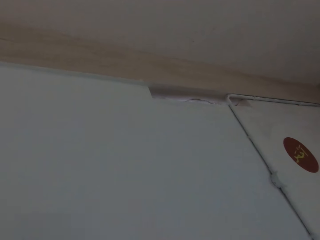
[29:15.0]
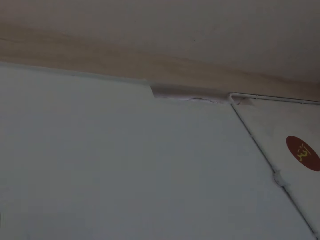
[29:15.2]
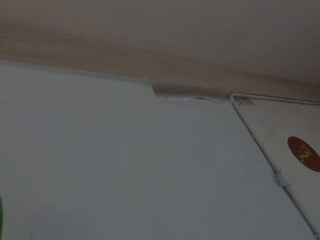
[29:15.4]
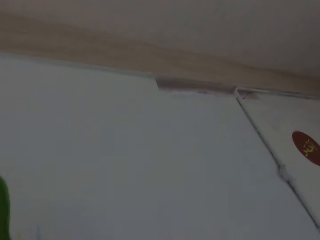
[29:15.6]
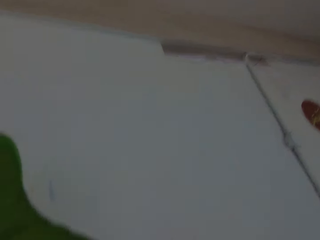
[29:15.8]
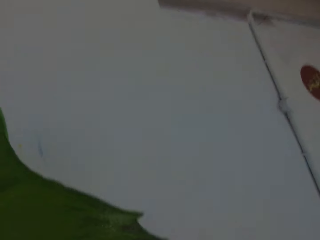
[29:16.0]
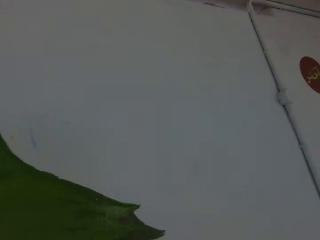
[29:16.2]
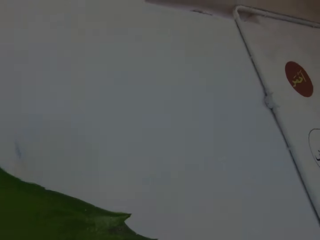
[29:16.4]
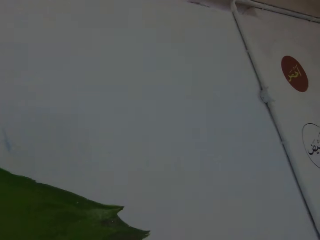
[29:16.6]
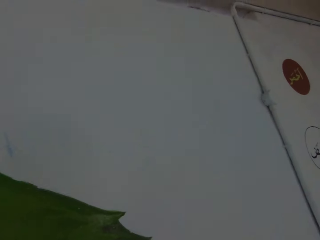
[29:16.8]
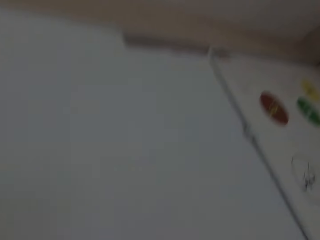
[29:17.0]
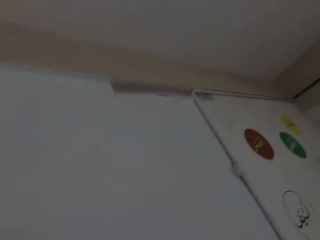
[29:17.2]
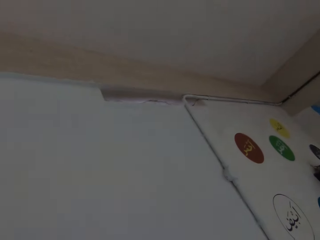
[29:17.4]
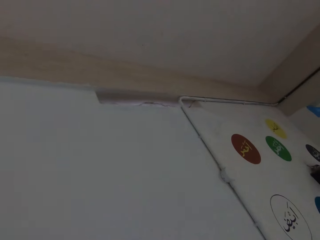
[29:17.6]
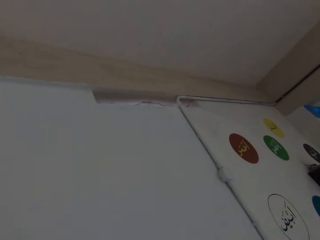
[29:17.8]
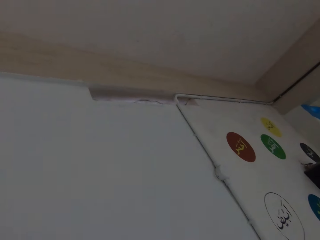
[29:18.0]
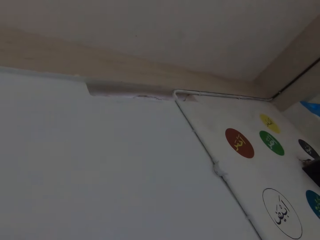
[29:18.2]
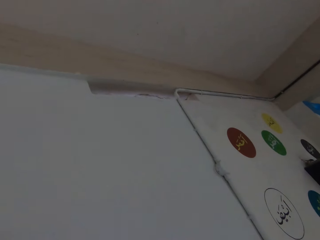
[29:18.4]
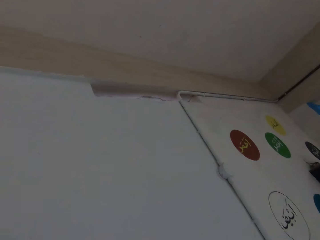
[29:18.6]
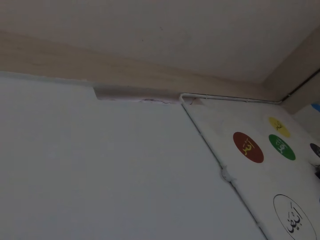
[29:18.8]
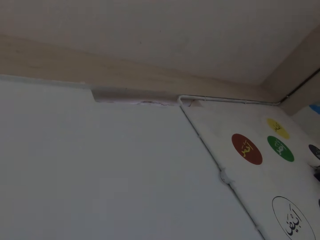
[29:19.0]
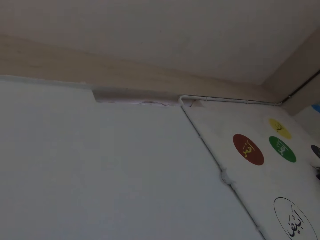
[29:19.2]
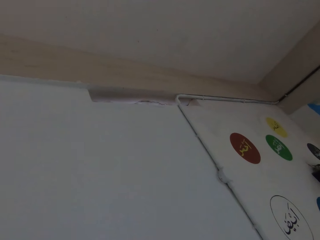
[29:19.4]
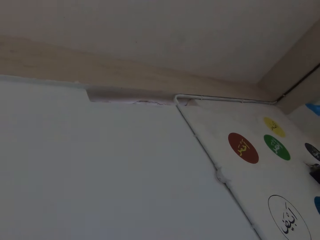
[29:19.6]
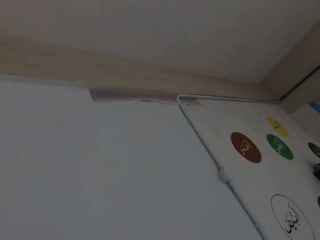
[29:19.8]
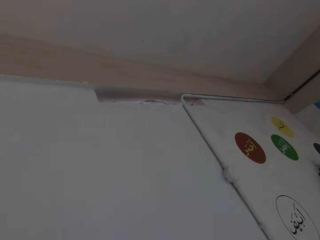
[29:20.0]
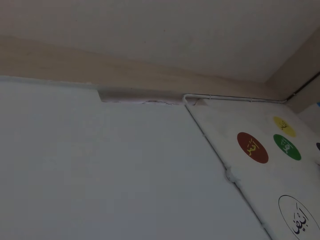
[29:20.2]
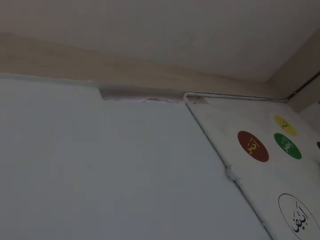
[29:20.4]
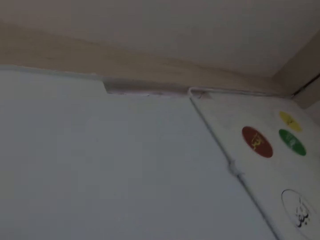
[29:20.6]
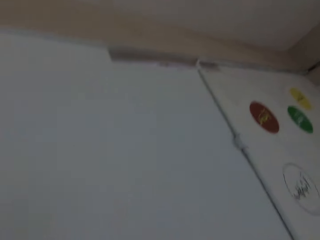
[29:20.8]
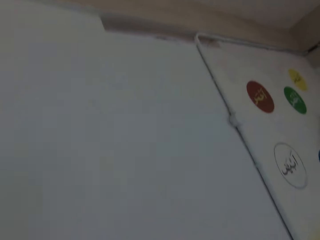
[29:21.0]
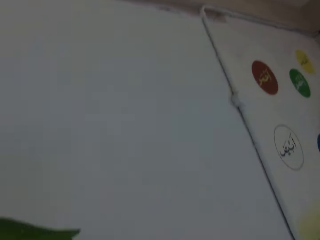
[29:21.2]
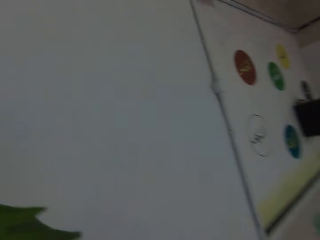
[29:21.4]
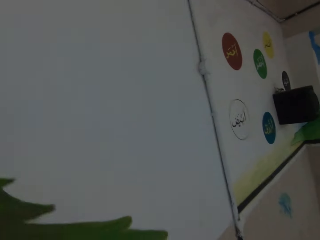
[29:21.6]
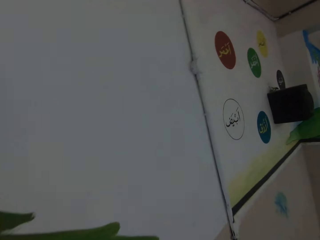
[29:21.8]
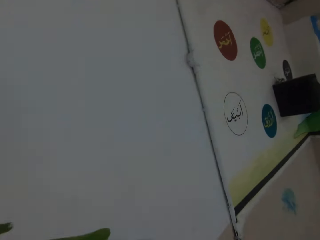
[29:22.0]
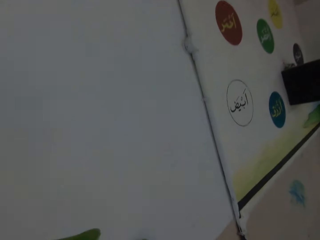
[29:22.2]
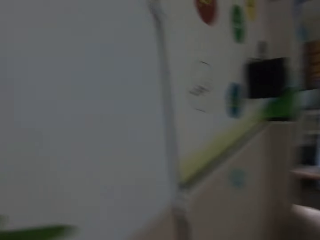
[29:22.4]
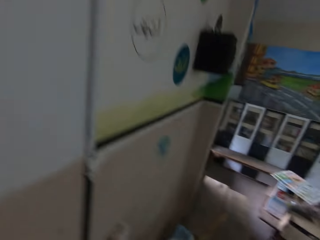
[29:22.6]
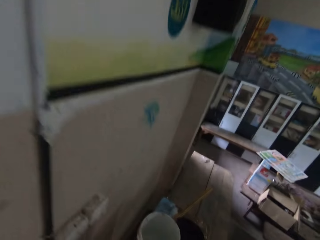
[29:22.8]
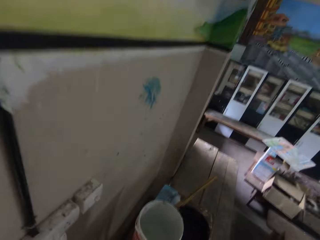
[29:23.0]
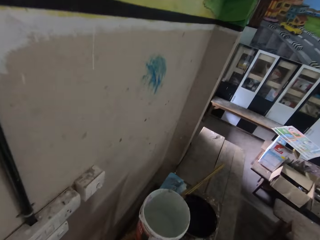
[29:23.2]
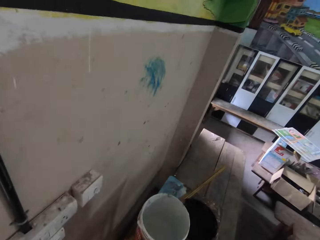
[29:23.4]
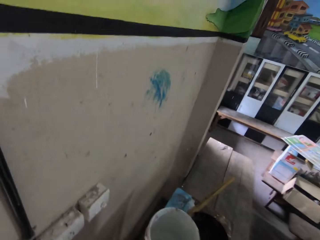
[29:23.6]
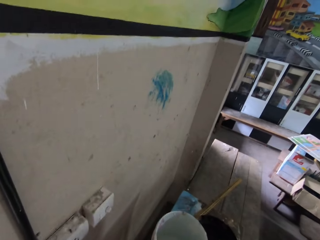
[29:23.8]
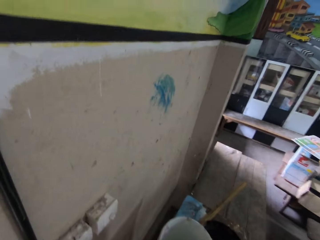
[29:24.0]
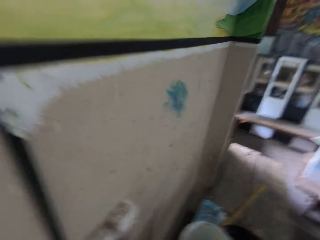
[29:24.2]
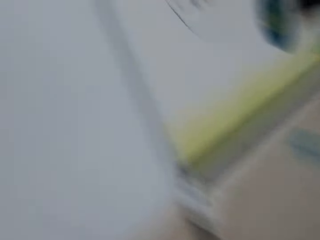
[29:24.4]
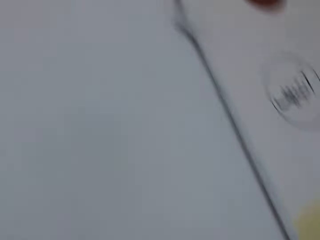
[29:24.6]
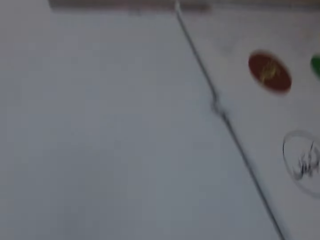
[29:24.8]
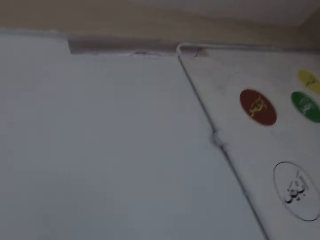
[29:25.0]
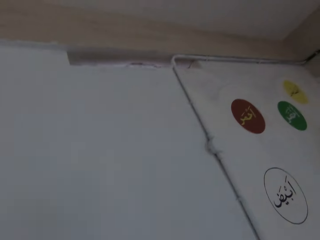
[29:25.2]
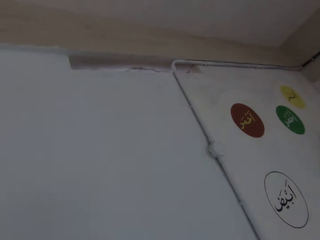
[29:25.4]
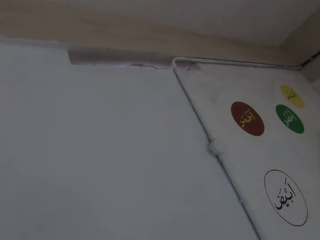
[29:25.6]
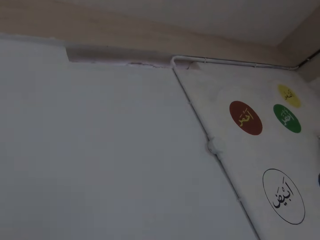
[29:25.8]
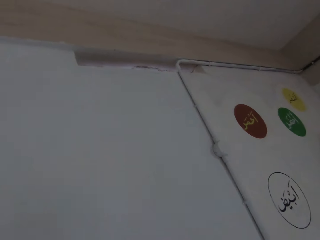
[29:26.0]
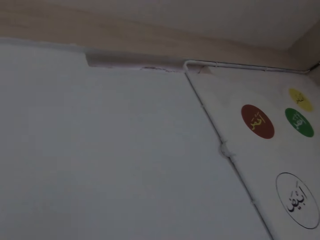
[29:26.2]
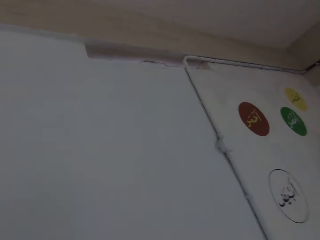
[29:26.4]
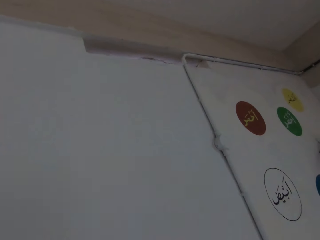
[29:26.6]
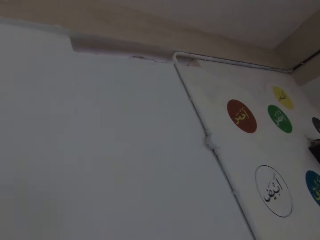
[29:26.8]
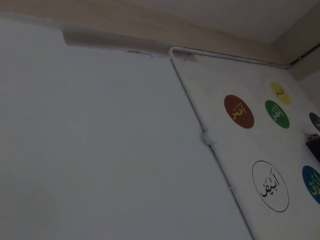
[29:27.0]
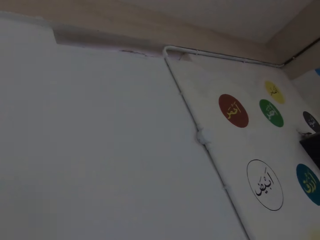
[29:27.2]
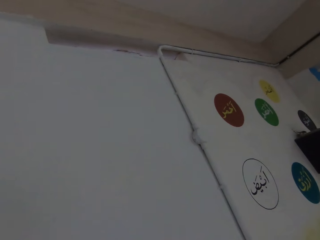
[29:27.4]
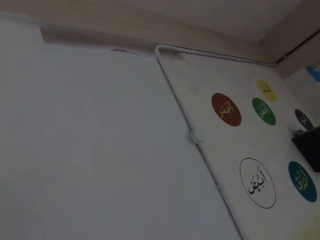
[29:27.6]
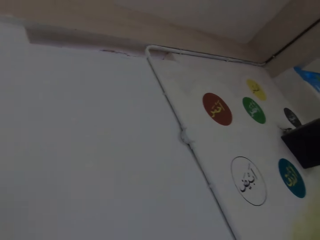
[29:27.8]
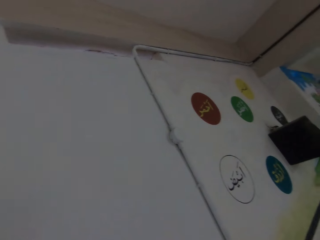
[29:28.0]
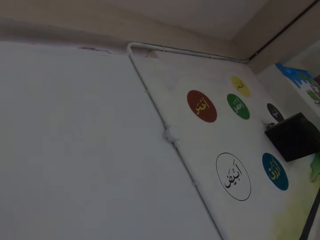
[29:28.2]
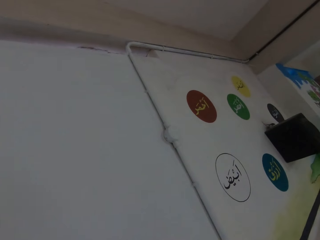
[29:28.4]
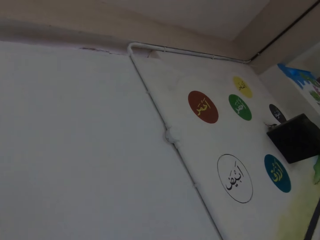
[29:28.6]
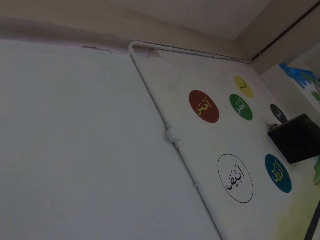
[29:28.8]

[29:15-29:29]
The camera wearer loads paint on the paintbrush in his right hand from the paint bucket. He paints the wall with the paintbrush in his right hand.

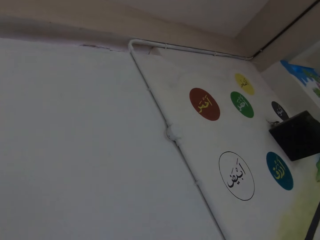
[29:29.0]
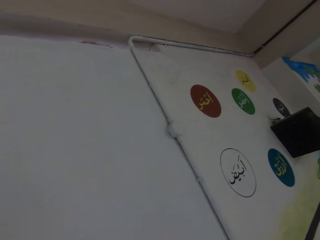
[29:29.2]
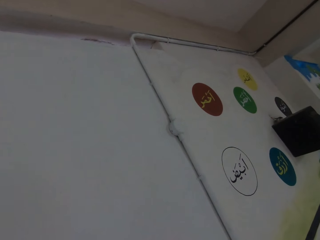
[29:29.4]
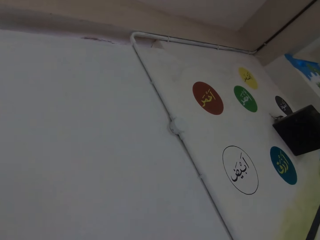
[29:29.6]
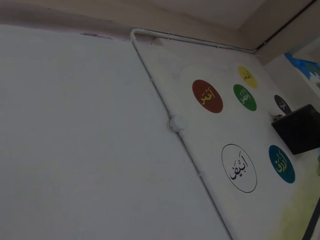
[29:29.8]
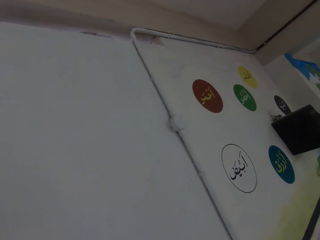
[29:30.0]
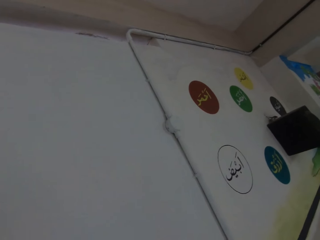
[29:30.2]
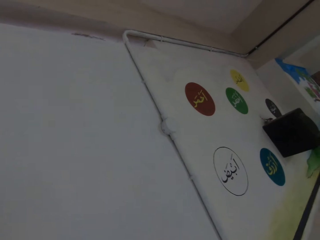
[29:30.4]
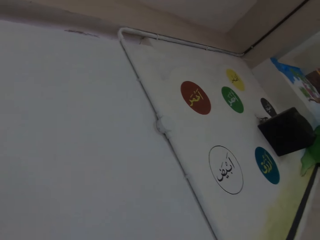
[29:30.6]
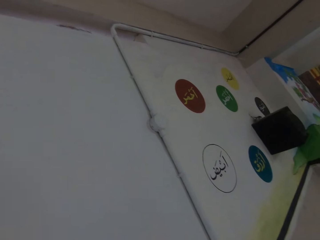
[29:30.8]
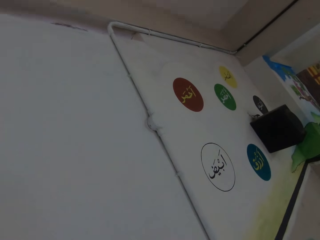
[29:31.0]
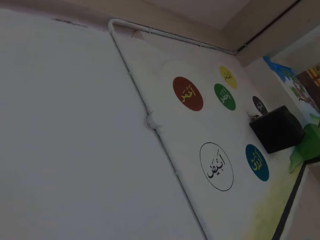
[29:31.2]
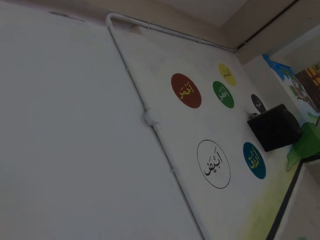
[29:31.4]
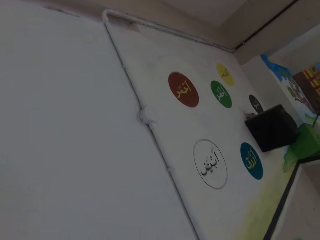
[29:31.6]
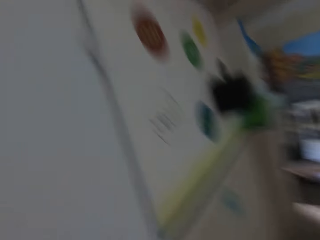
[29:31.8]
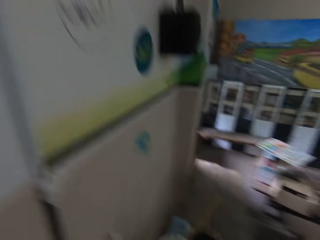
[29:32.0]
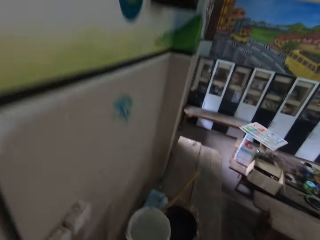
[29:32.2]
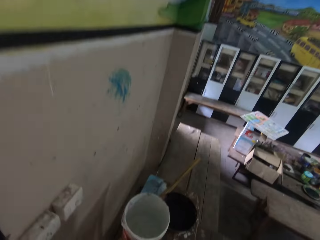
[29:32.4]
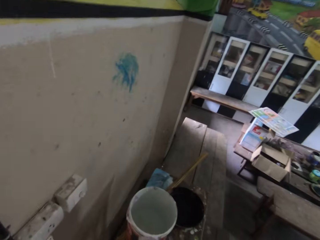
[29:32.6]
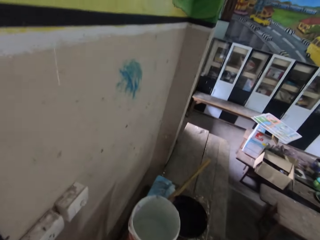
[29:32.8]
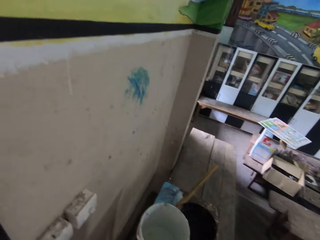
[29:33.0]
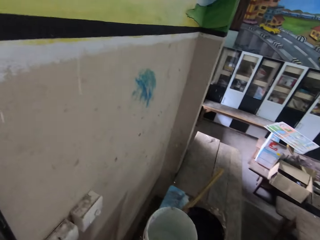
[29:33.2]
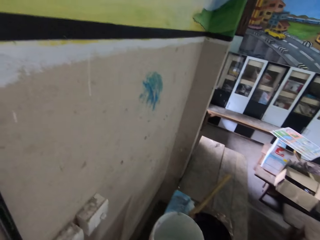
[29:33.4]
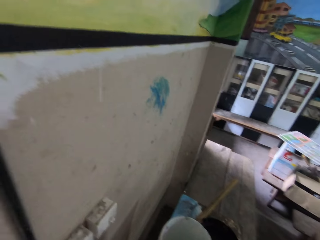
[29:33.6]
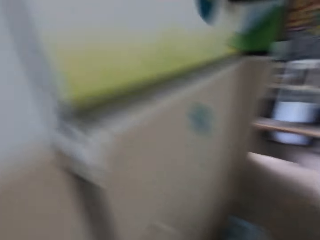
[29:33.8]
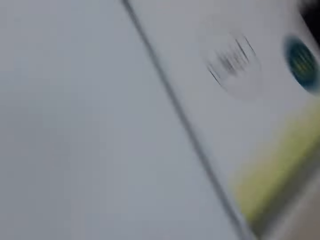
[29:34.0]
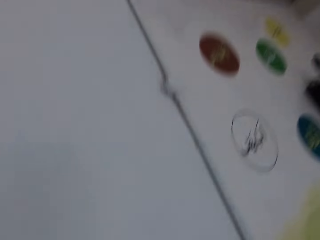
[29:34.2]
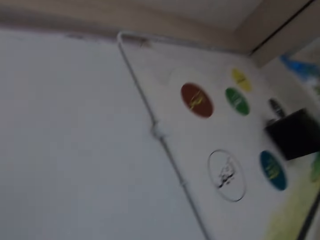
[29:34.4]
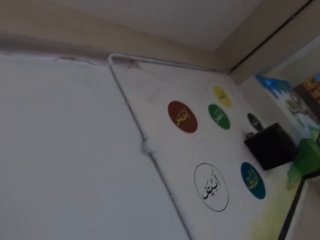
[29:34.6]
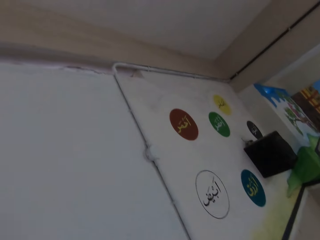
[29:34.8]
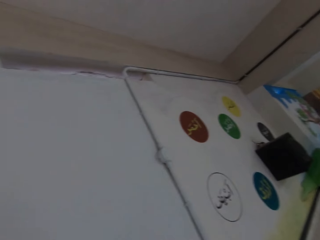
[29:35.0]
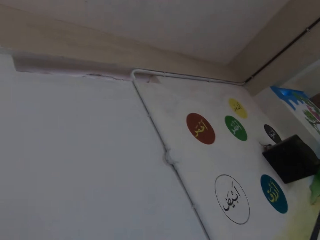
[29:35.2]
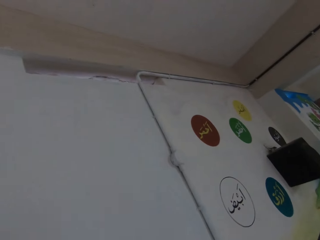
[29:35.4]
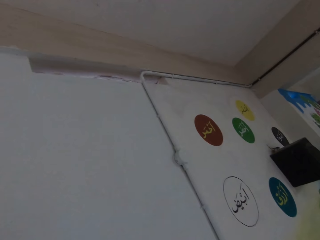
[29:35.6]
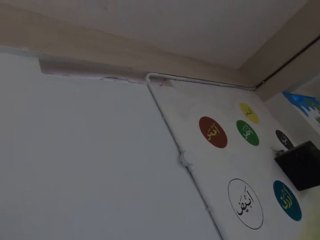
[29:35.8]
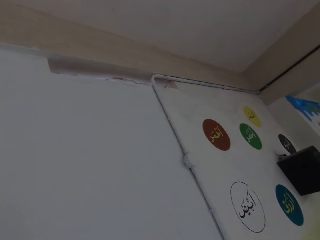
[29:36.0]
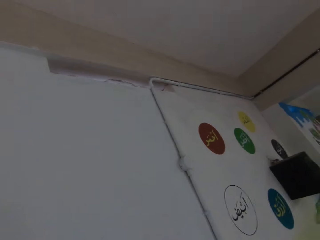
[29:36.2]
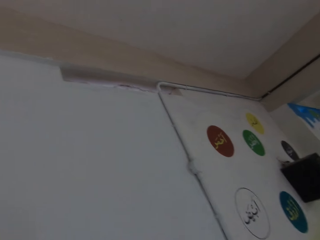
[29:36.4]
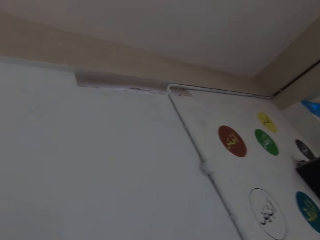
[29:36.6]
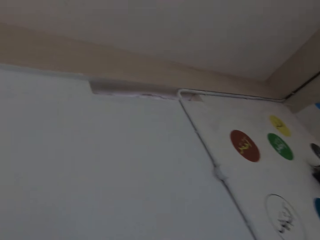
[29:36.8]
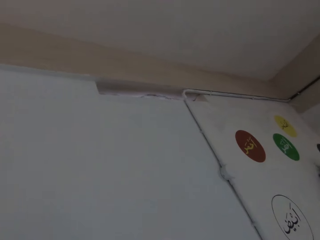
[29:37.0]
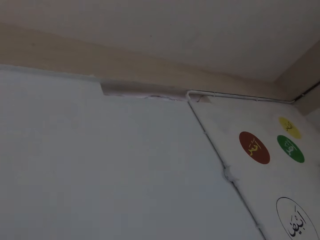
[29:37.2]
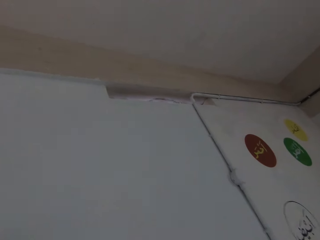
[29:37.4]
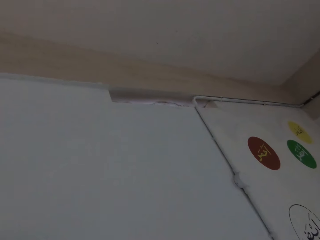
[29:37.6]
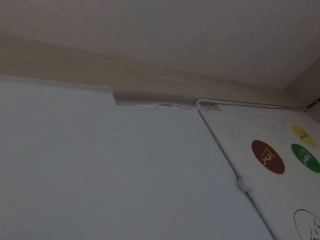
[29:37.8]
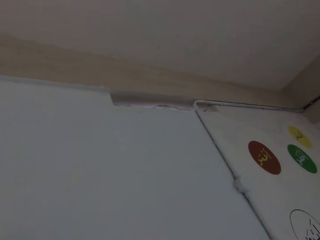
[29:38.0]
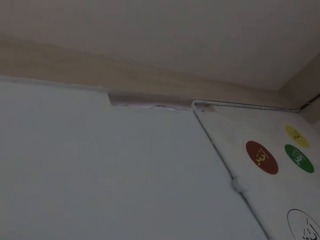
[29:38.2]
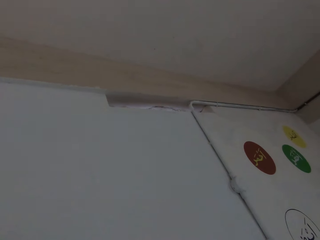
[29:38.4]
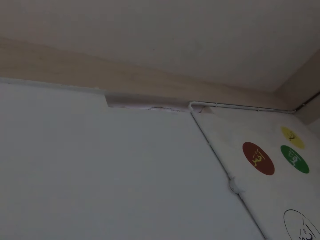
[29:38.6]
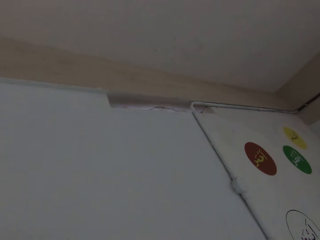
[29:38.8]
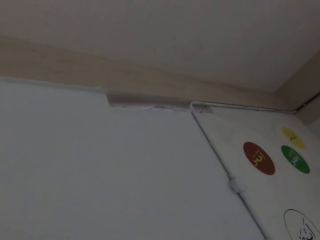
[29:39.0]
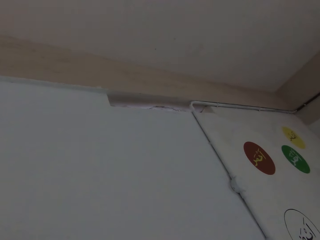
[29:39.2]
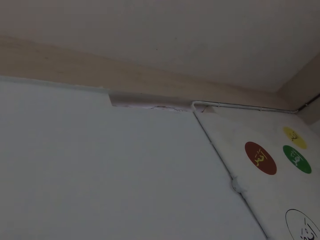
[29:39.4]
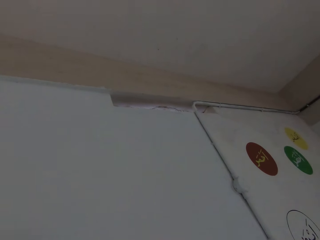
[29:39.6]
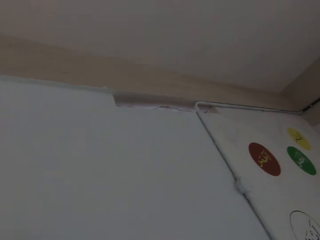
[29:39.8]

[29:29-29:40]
The camera wearer loads paint on the paintbrush in his right hand from the paint bucket. He does something. He paints the wall with the paintbrush in his right hand.
